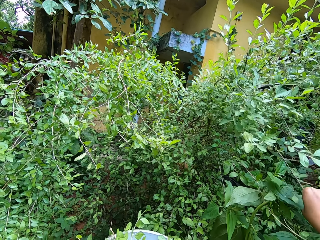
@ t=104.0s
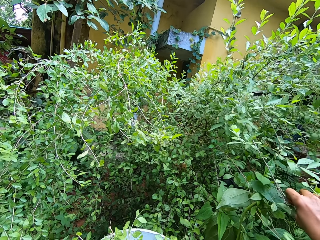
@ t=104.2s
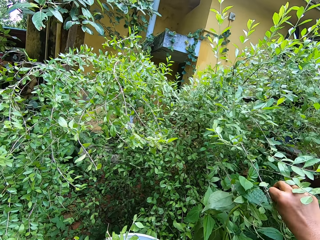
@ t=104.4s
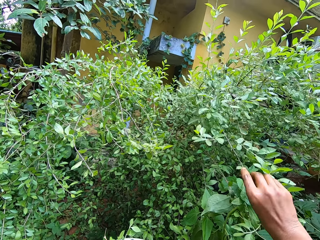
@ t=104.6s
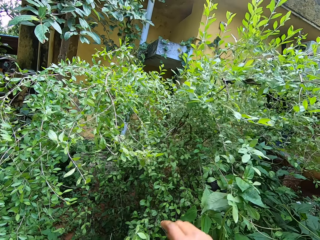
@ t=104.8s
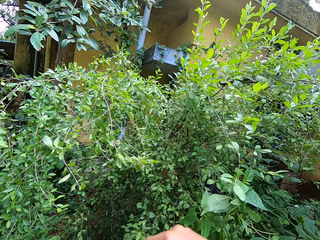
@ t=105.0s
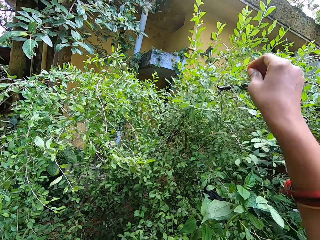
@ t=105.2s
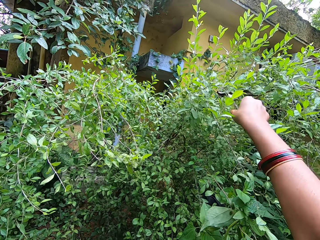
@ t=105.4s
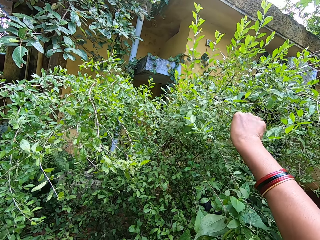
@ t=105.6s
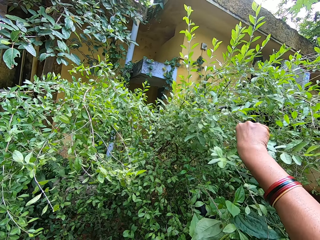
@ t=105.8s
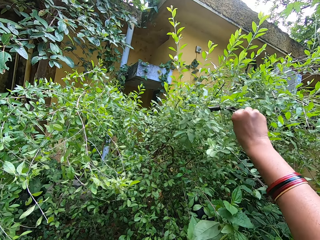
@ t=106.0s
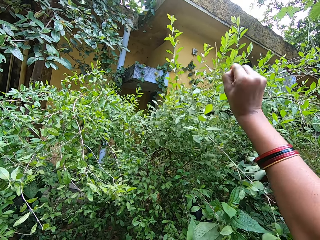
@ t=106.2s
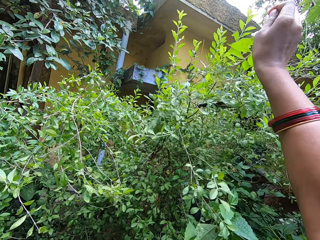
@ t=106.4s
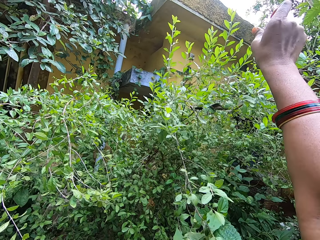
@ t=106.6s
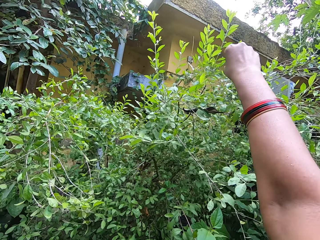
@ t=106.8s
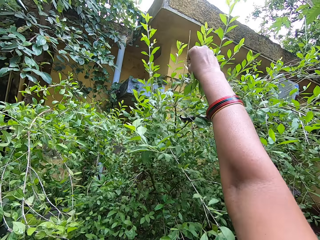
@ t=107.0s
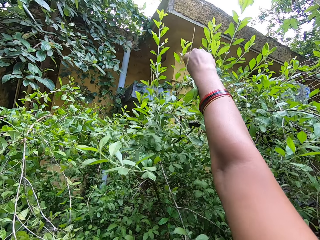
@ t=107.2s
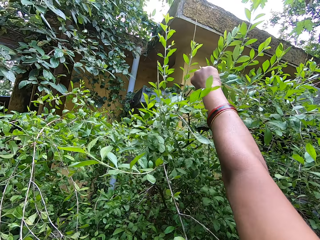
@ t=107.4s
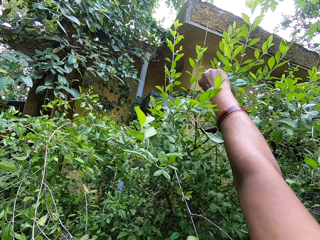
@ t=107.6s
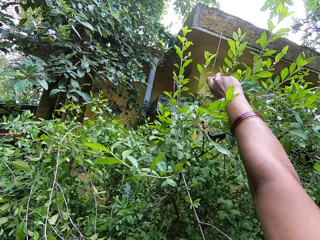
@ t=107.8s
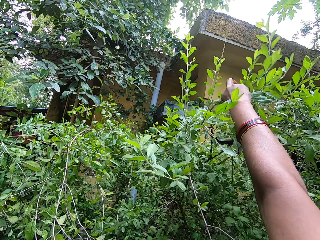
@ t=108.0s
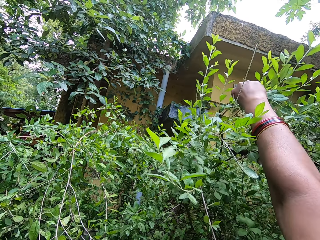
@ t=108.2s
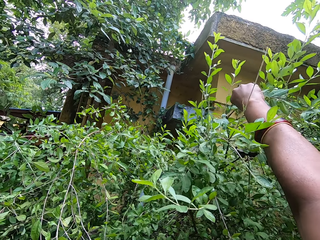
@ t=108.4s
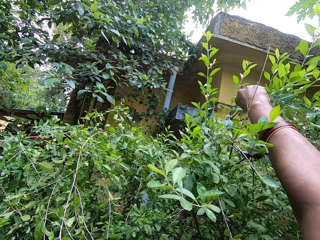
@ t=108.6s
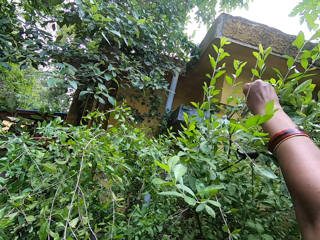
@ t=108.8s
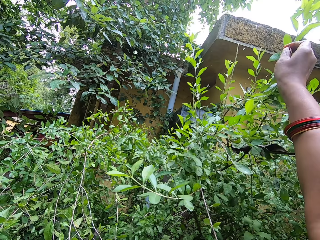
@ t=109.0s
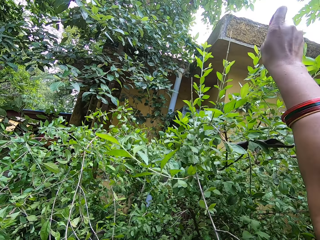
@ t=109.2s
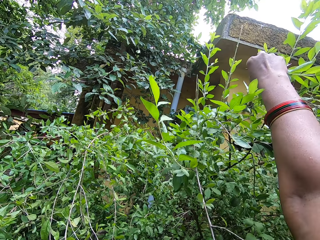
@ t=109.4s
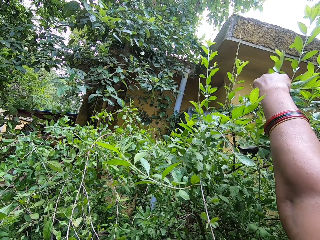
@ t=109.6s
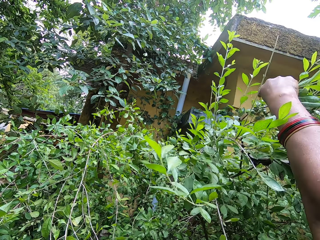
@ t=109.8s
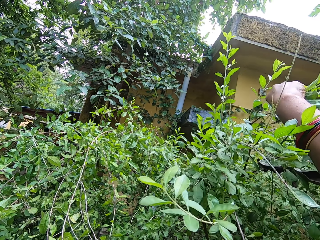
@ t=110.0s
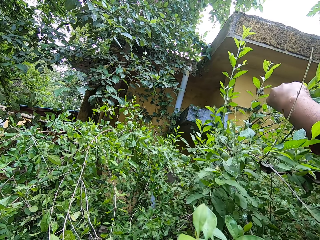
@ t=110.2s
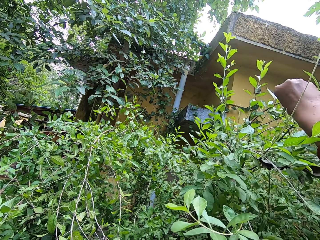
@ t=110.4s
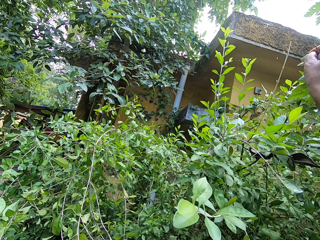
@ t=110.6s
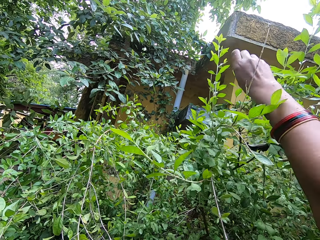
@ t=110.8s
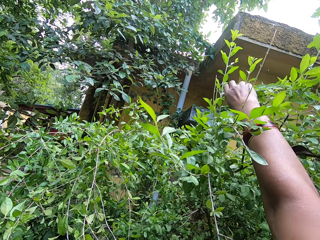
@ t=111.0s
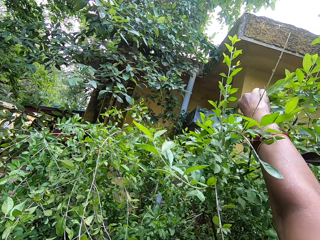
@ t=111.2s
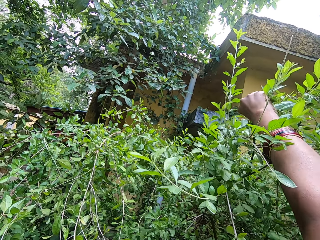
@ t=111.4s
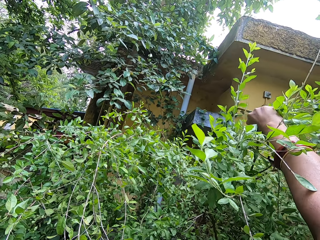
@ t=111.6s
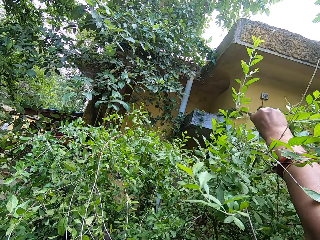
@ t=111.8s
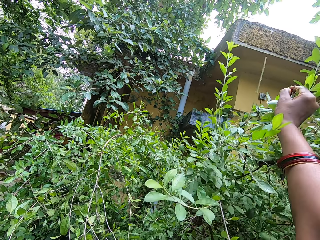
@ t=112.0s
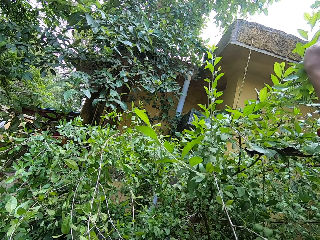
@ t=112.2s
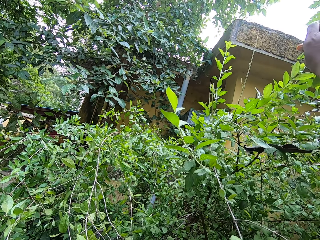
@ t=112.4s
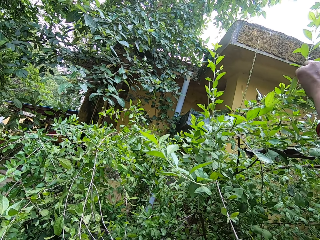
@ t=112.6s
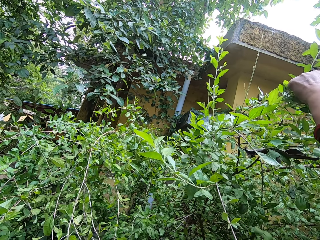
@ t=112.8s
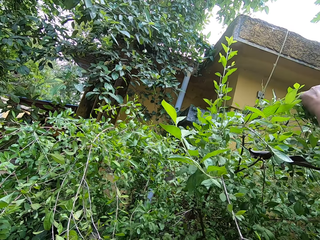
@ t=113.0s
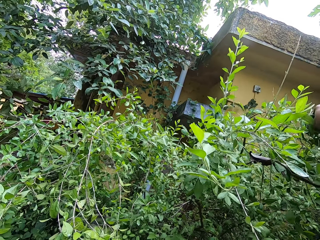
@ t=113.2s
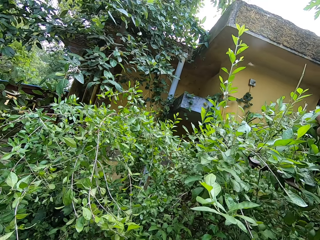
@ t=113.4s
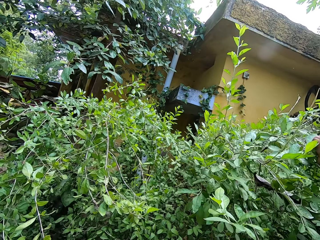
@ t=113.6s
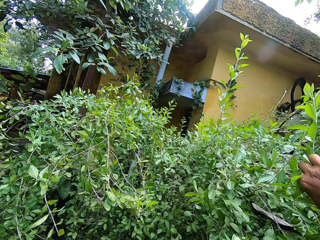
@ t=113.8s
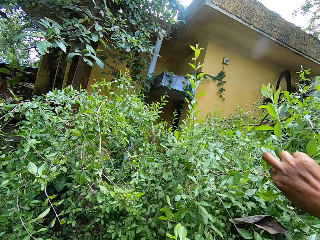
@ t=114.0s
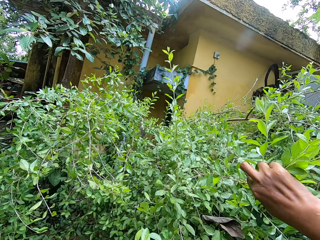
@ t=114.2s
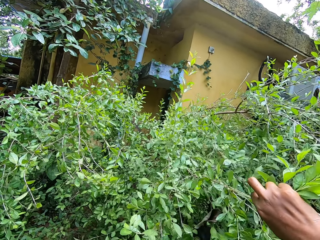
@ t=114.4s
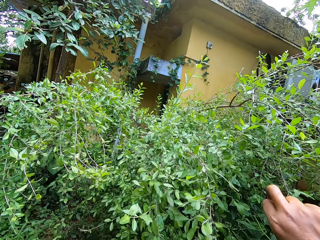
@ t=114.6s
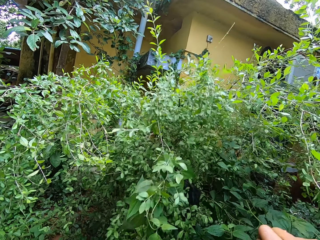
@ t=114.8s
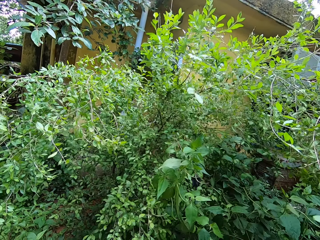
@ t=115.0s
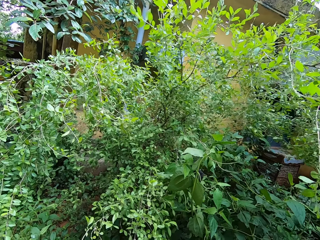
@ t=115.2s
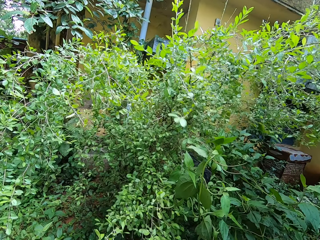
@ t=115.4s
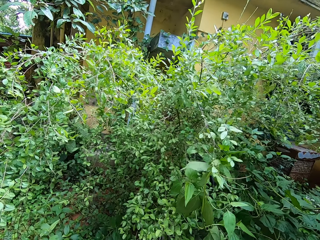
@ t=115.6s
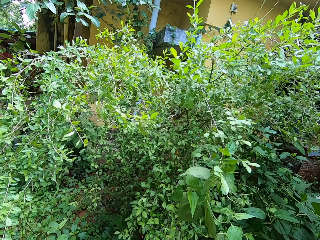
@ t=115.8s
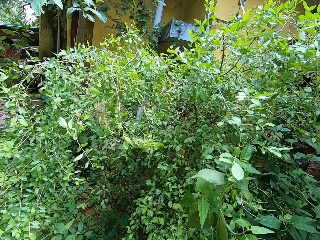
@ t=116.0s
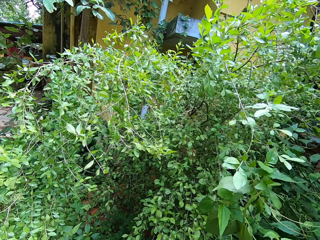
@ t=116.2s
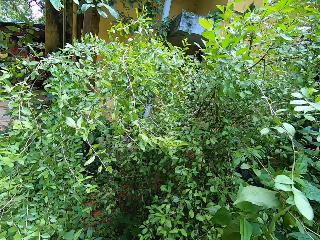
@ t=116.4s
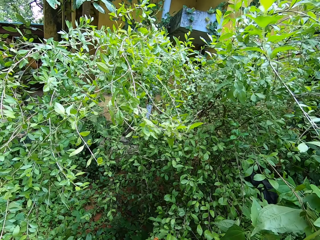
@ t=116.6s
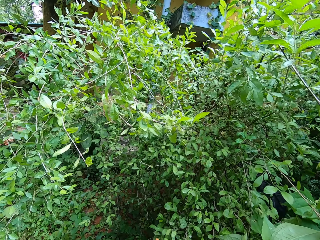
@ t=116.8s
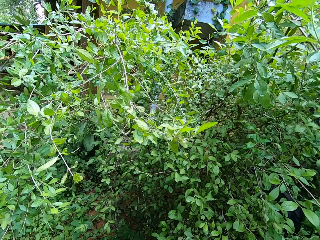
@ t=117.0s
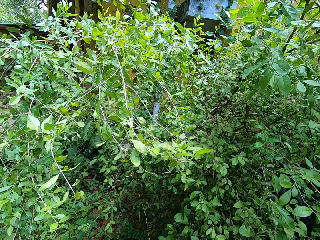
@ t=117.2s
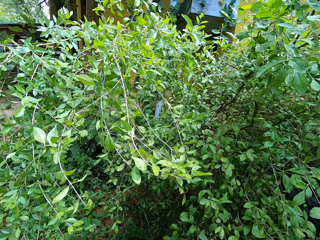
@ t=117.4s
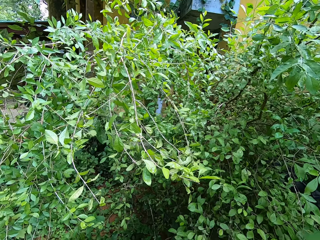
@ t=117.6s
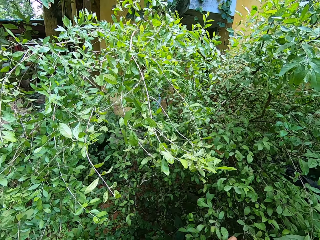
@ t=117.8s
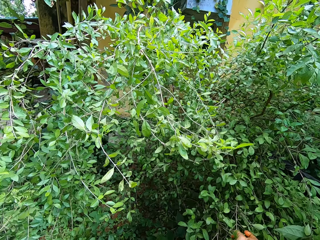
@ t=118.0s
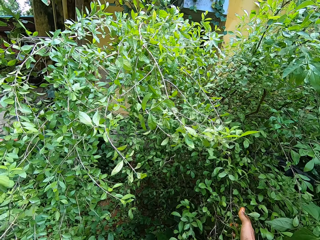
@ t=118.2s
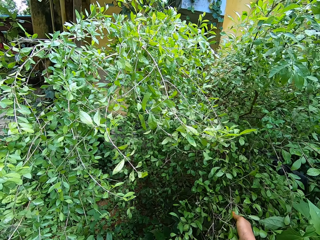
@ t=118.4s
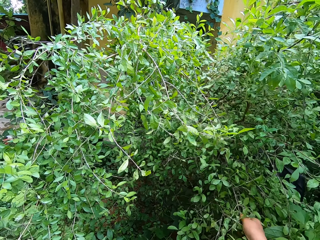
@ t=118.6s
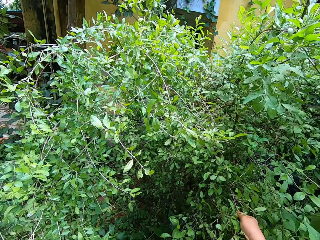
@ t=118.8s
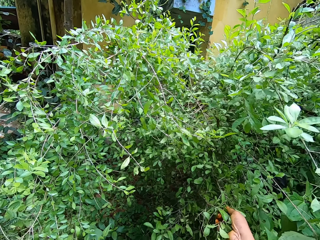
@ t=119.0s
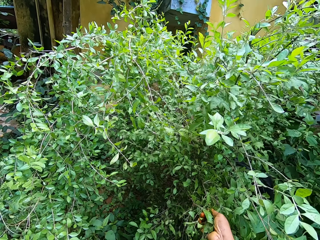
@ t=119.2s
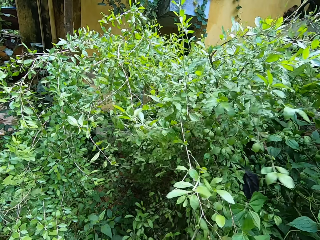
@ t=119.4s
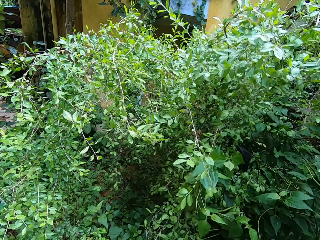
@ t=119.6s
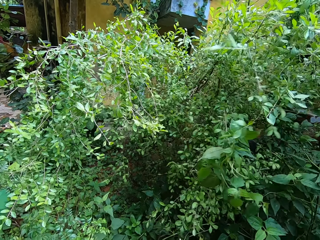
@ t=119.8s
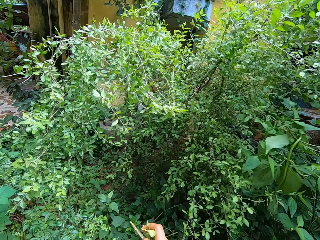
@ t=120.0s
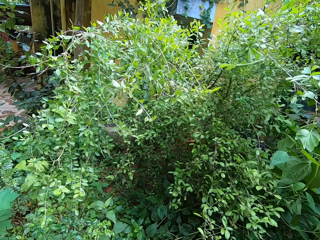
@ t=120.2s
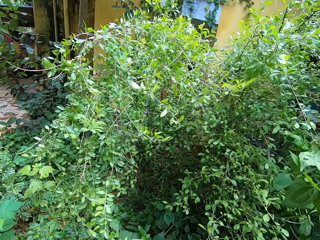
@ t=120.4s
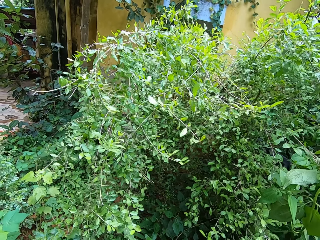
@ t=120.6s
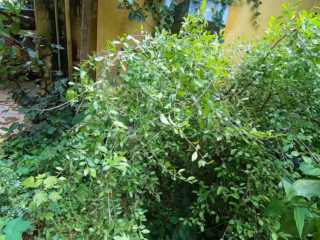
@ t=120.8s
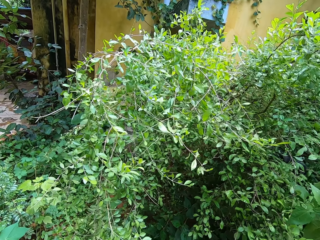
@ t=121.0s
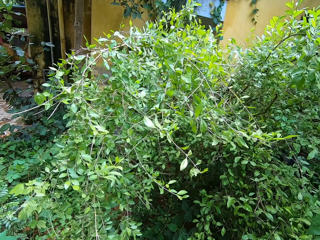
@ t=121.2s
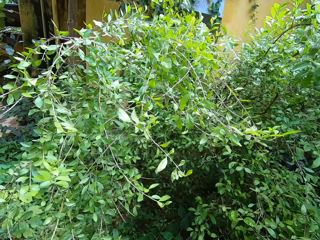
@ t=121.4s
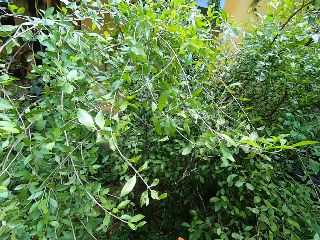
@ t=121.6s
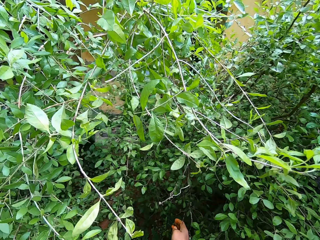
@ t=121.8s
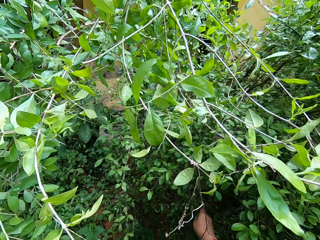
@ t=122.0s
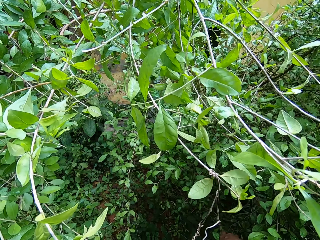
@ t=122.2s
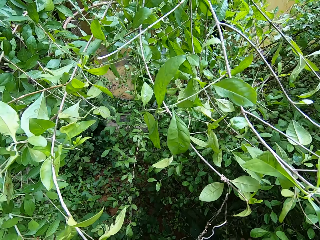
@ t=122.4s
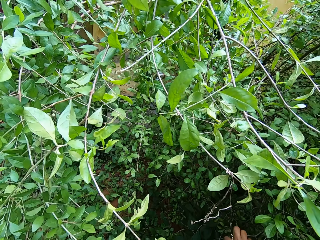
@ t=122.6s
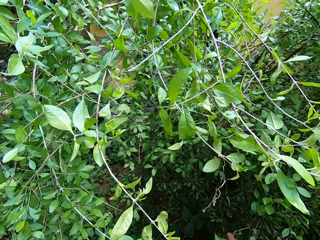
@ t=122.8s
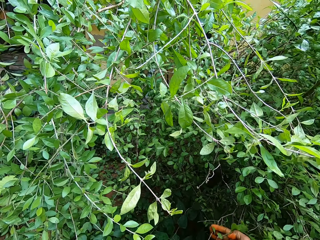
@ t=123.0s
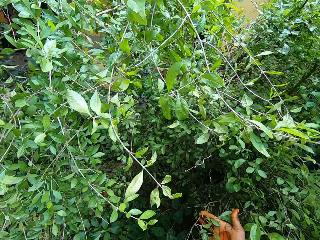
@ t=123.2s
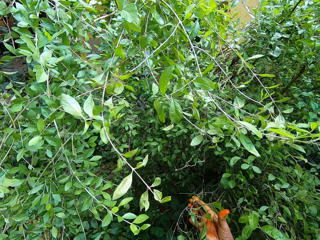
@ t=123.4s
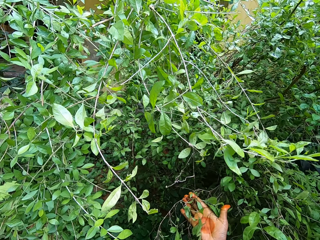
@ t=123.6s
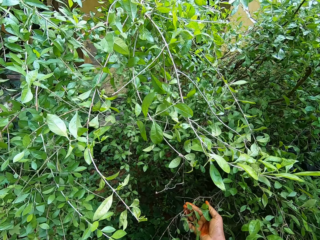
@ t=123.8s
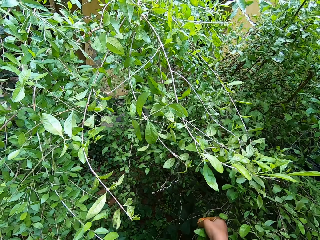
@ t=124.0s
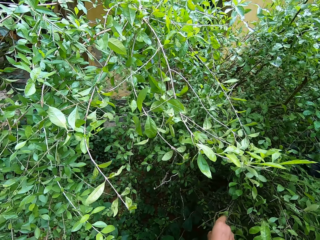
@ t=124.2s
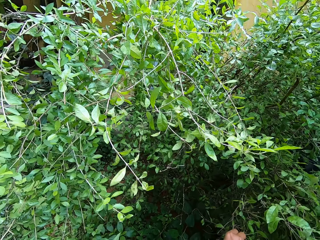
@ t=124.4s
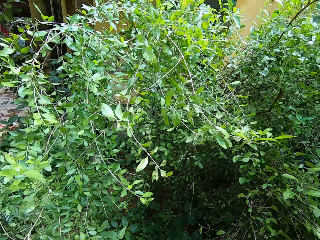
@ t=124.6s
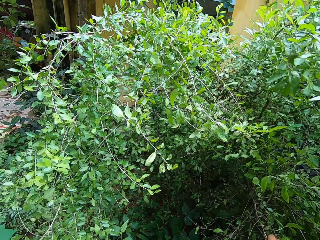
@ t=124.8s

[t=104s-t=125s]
The camera wearer plucks leaves from the tree with her right hand. She breaks a branch from a shrub. She breaks a branch from the shrub again. She plucks leaves from the tree with her right hand. She breaks a branch from the shrub. She breaks a branch from the shrub again. She plucks leaves from the tree with her right hand. She plucks leaves from the tree with her right hand repeatedly. She breaks a branch from the shrub. She lifts up a branch.
